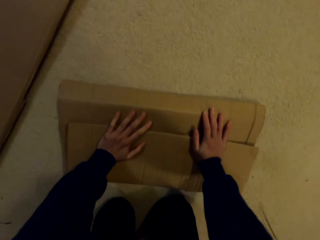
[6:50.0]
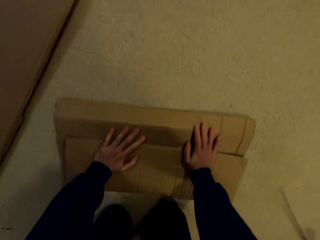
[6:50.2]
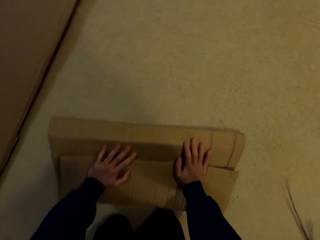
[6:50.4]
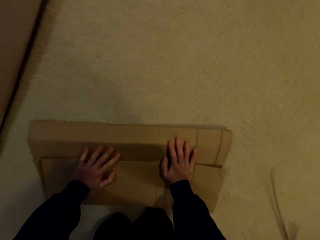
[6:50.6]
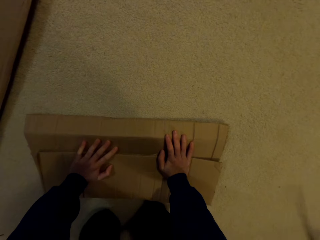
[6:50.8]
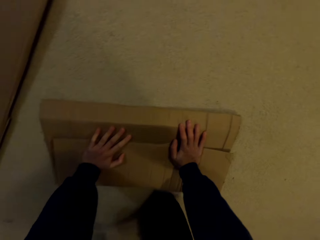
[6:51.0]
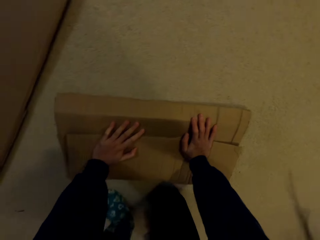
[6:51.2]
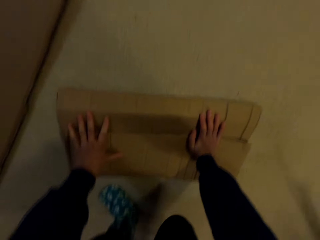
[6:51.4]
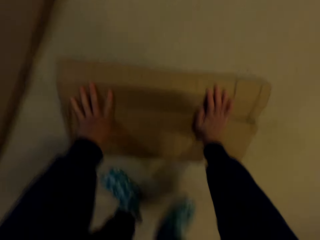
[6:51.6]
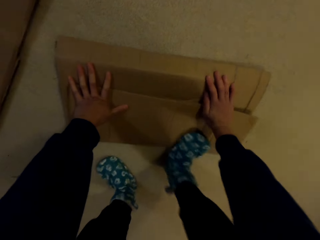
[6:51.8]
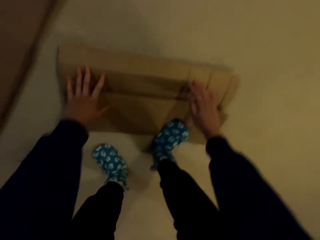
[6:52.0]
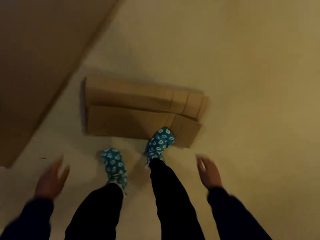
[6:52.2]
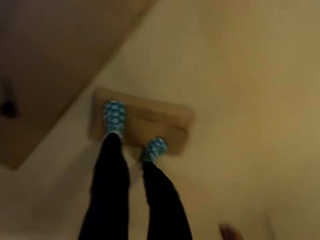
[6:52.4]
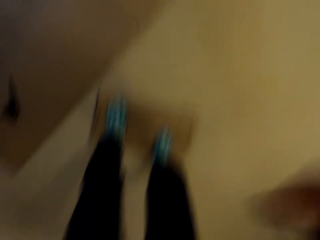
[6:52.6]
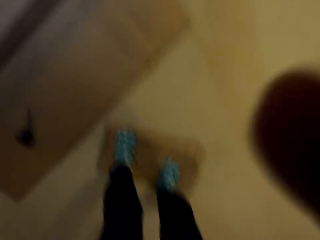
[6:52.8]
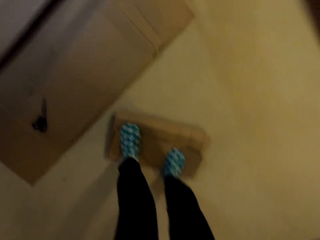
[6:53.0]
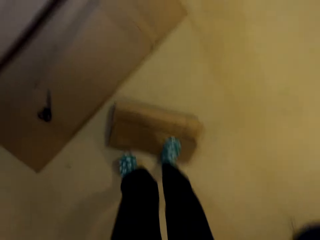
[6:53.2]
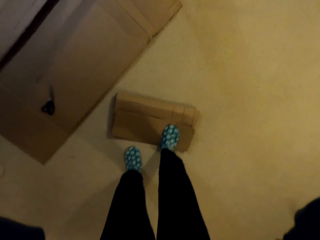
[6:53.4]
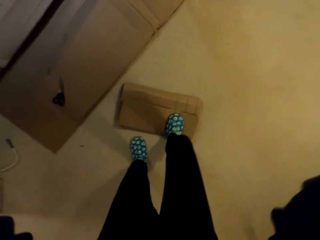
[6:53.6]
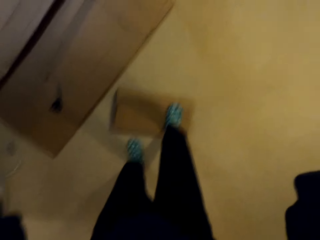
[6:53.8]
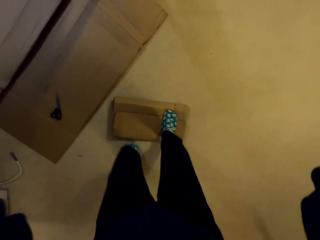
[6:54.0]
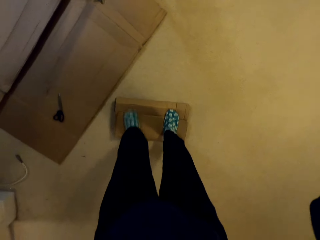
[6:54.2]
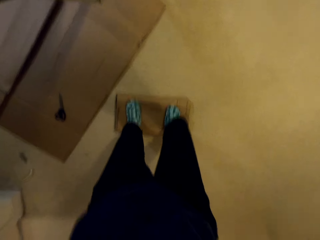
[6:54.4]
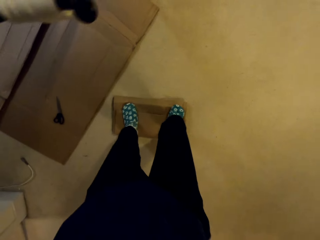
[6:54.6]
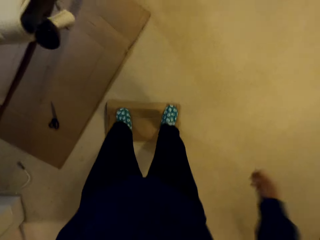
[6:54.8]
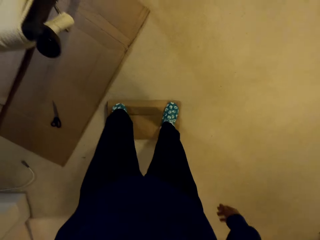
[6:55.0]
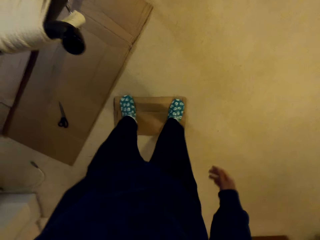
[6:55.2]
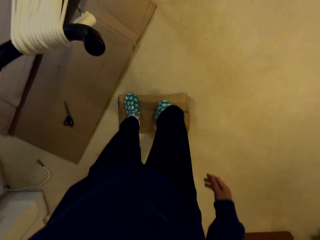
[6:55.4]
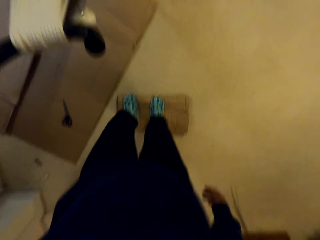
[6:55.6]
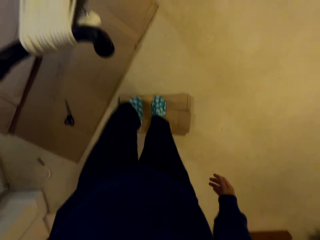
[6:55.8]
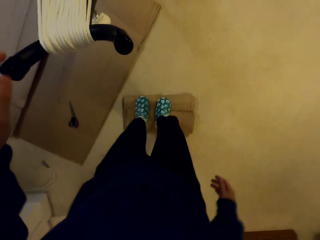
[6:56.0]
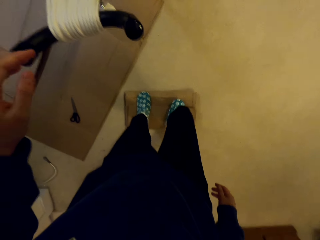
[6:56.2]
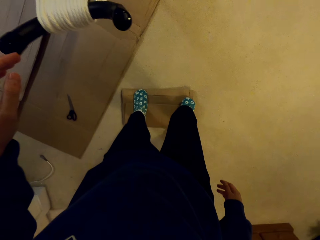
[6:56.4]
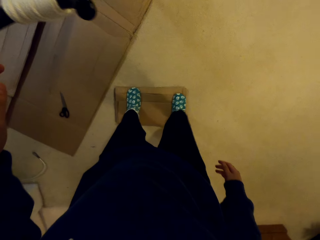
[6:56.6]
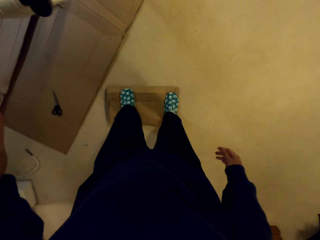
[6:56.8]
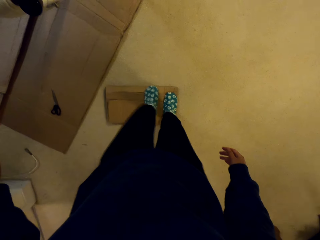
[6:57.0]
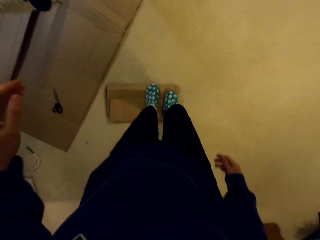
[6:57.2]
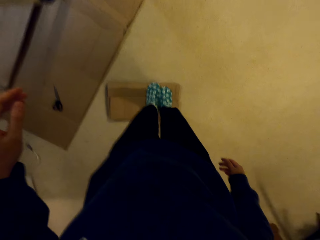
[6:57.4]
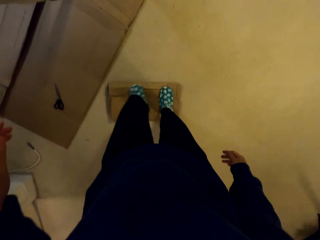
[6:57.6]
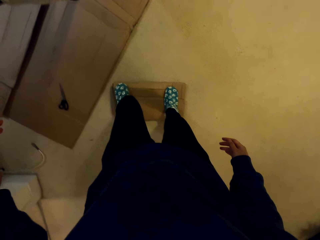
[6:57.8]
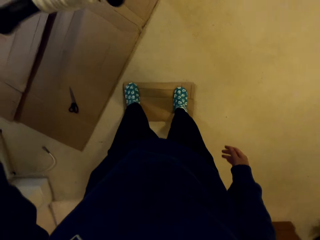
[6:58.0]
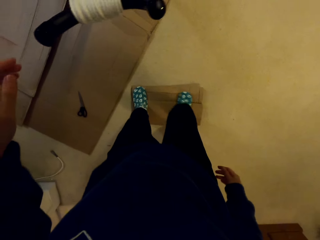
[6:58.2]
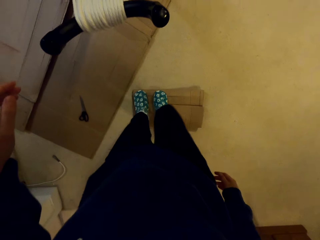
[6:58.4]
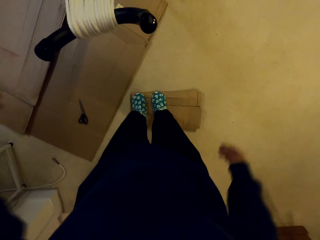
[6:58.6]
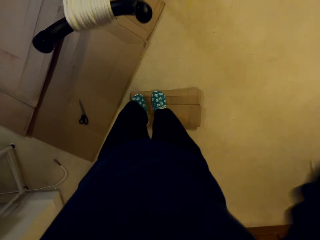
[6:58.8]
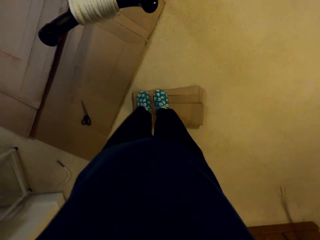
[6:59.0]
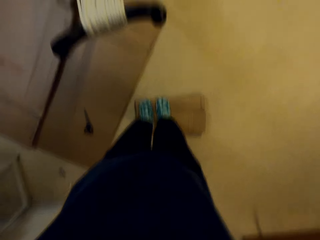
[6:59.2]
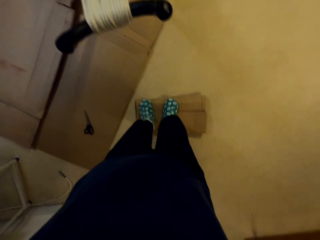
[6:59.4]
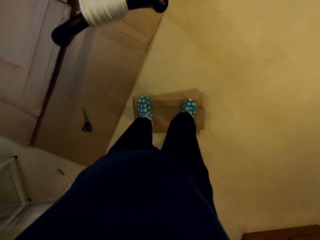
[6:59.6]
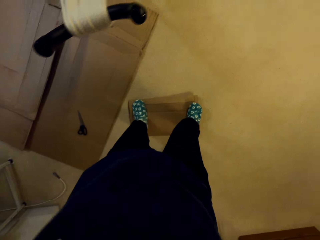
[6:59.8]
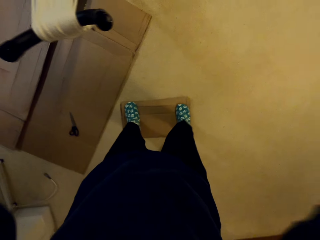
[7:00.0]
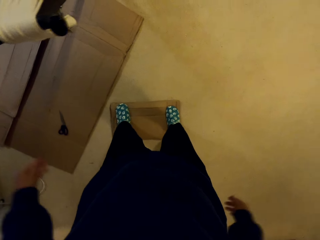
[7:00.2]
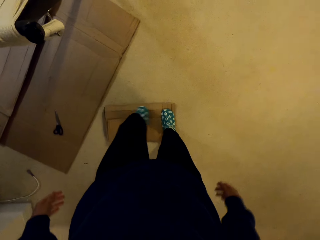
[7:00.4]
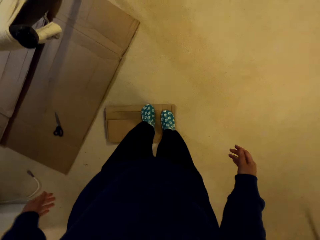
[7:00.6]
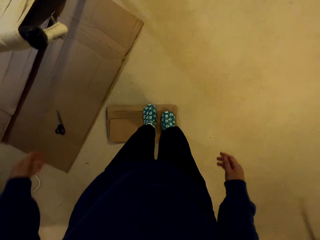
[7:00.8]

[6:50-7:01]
The camera wearer steps on the carton.

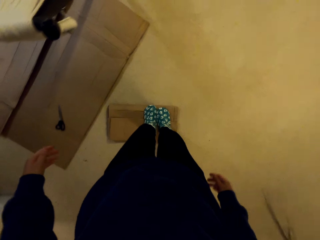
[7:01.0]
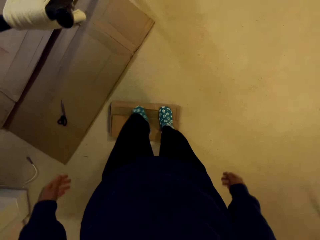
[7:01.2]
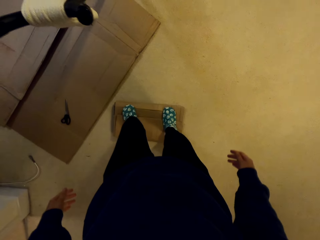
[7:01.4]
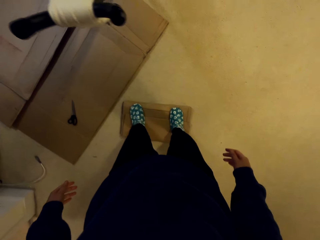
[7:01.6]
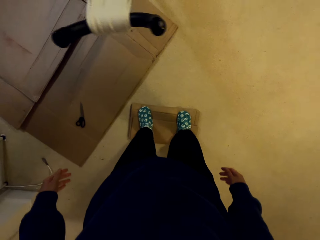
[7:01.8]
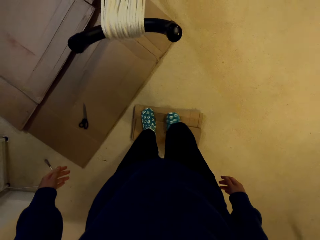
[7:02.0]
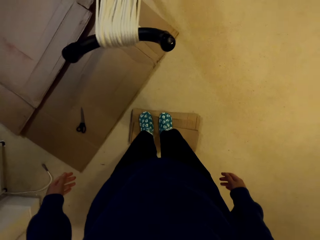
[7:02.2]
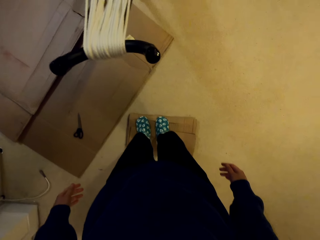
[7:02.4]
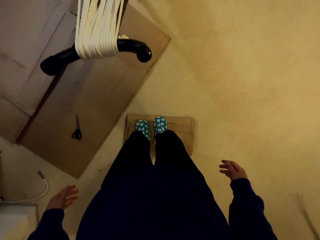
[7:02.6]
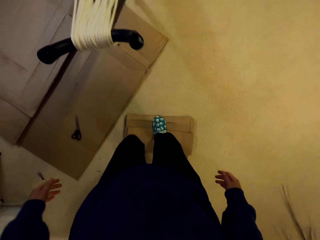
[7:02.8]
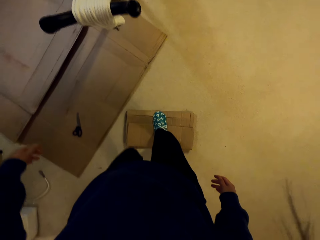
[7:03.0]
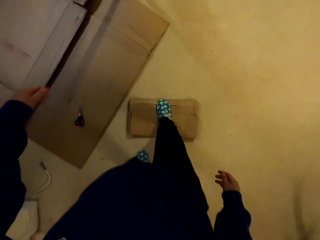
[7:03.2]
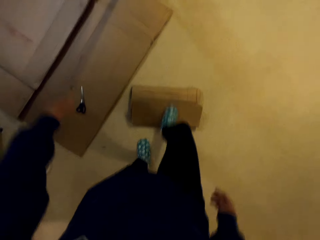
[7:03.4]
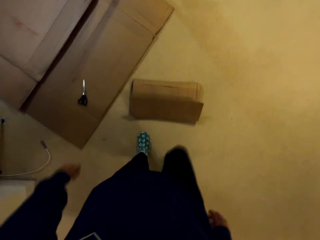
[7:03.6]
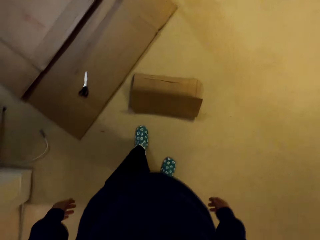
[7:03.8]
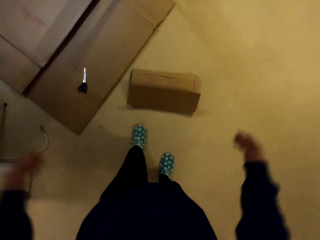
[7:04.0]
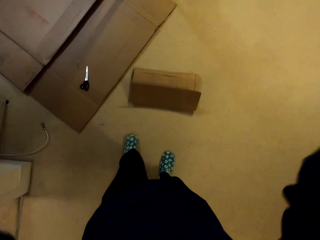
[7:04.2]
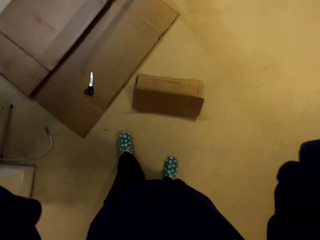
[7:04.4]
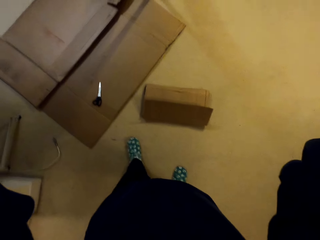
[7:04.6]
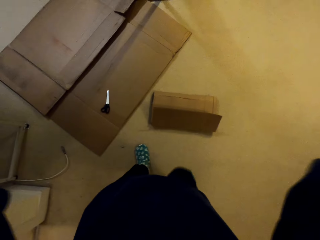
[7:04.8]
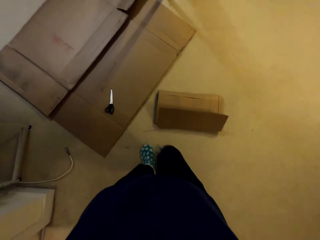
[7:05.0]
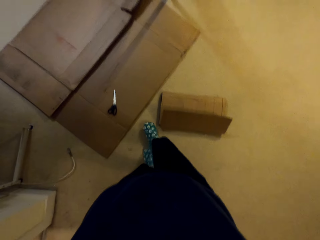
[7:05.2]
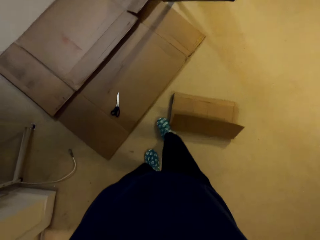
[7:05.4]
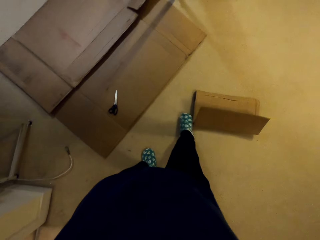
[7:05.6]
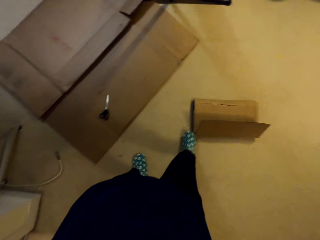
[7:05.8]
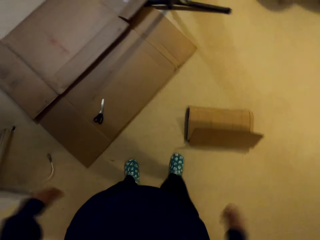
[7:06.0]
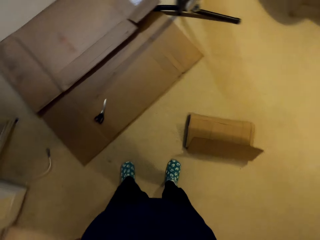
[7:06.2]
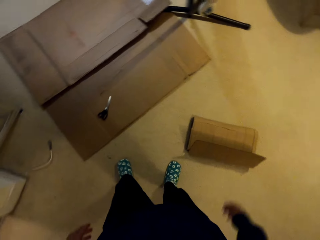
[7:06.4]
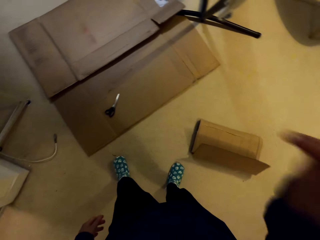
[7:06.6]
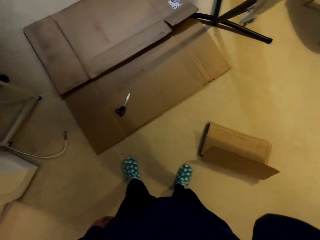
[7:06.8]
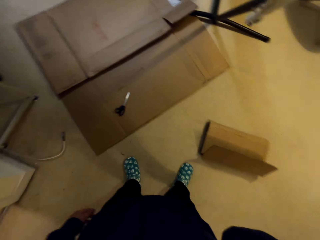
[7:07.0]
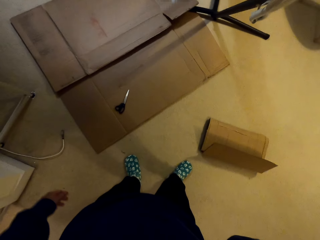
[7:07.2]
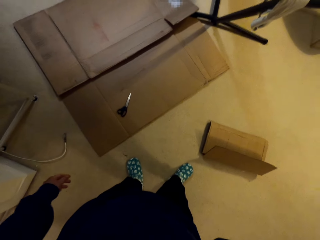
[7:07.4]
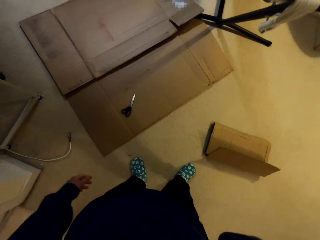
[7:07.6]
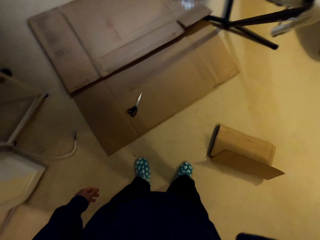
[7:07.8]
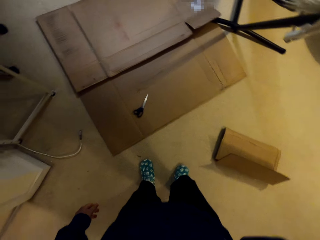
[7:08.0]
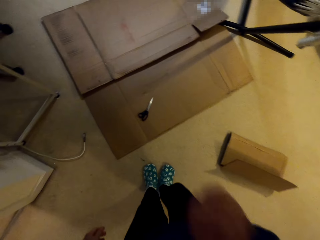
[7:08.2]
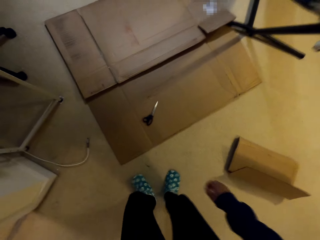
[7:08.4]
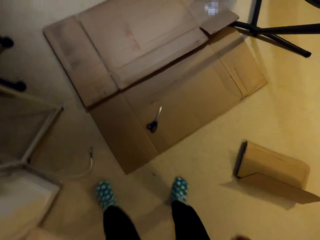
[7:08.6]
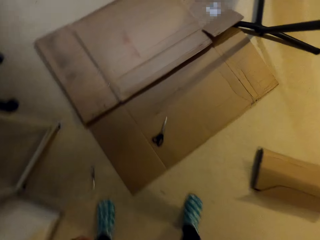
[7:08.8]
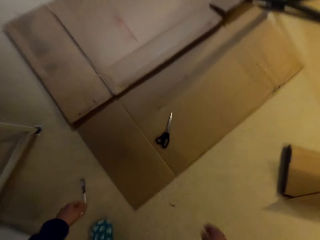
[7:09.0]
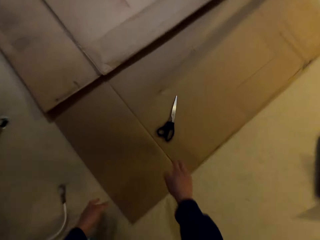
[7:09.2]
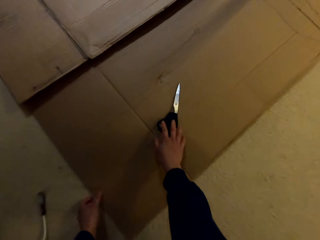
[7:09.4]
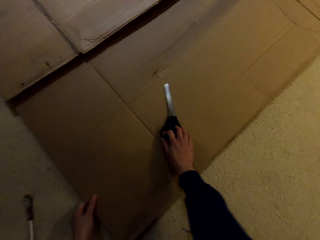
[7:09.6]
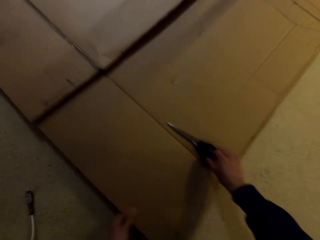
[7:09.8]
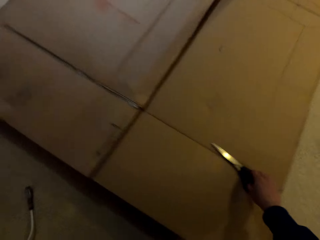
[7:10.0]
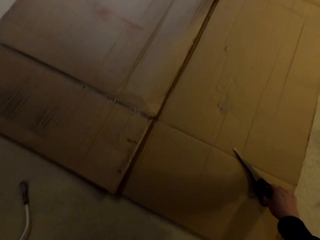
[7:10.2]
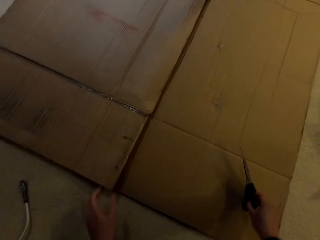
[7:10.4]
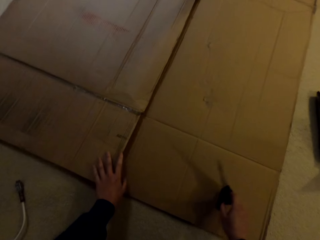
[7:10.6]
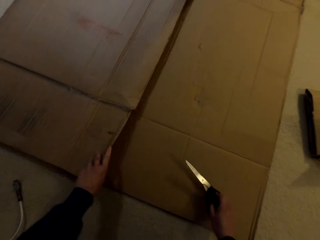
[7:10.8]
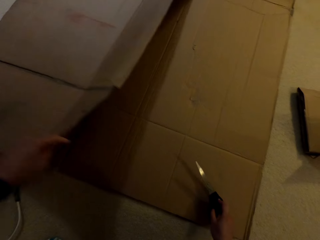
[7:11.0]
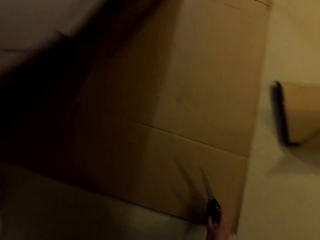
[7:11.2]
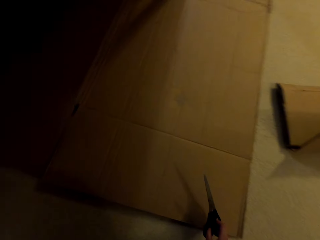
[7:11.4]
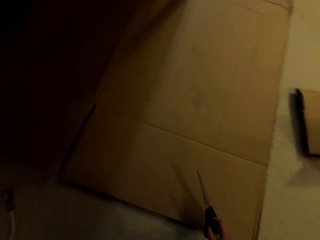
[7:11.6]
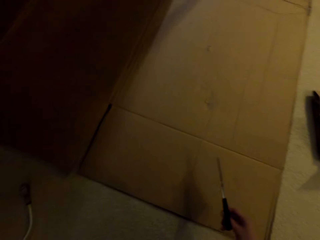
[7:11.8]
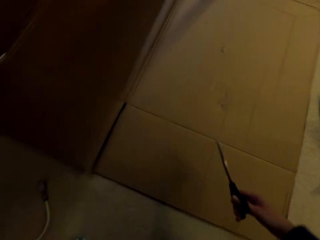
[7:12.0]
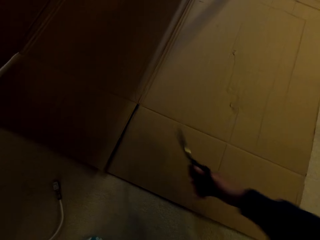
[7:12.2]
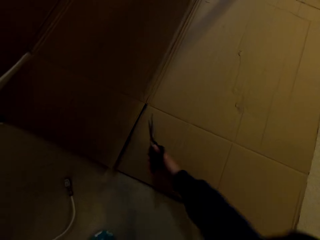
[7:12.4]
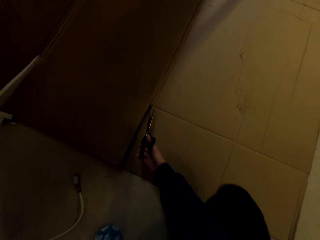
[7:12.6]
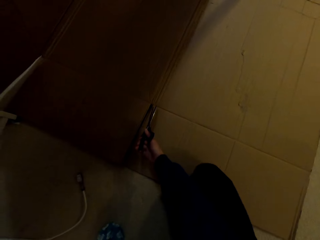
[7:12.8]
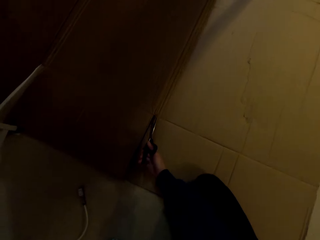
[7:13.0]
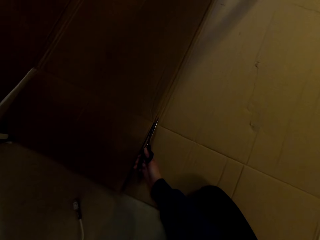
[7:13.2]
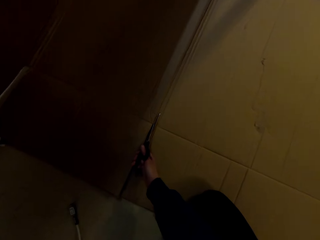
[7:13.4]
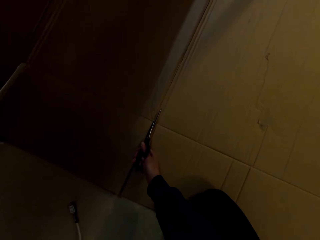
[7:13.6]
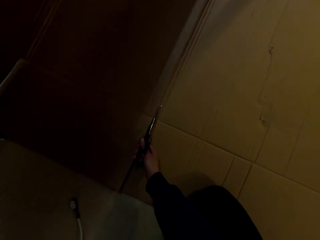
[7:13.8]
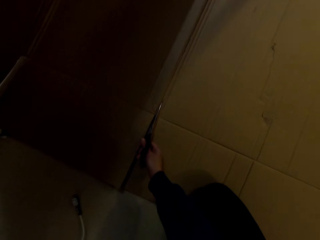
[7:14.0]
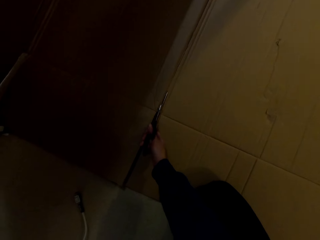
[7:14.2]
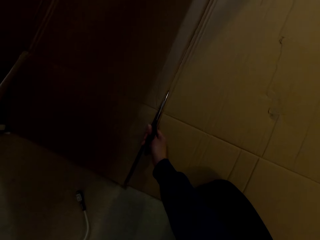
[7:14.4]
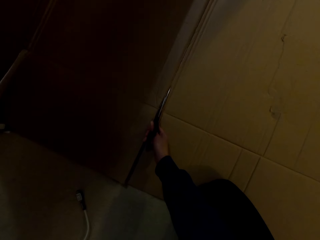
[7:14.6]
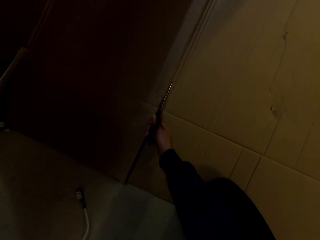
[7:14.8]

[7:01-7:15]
The camera wearer touches himself. He moves the carton with the foot. He picks up the scissors. He unfolds the carton. He cuts the carton with the scissors.
